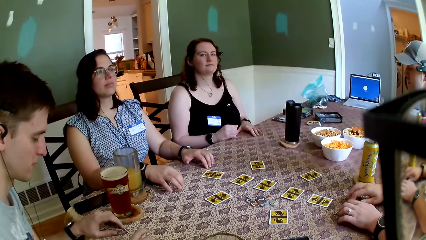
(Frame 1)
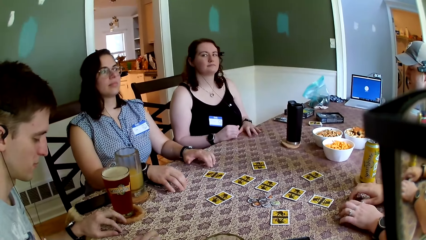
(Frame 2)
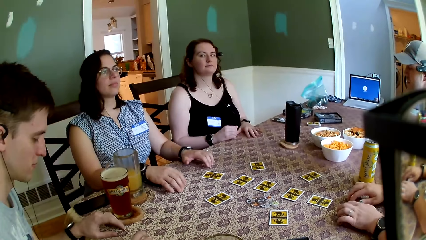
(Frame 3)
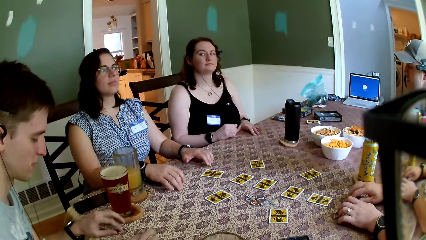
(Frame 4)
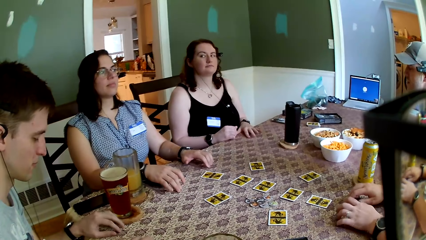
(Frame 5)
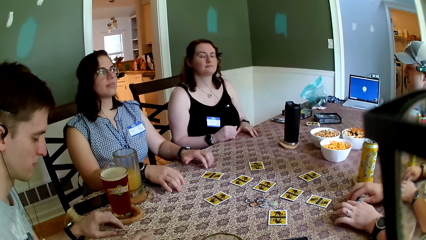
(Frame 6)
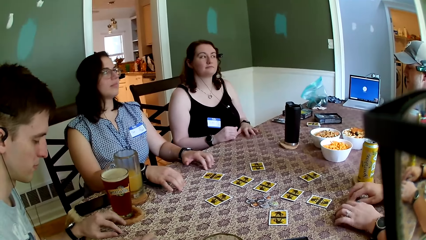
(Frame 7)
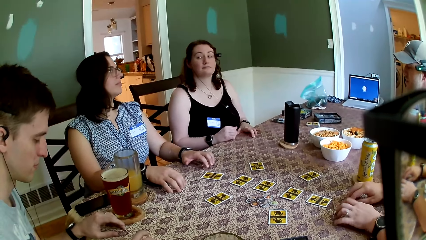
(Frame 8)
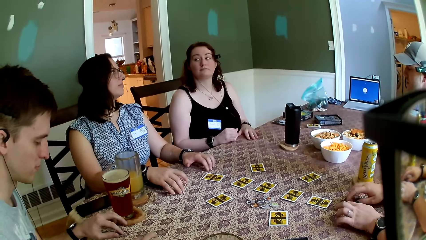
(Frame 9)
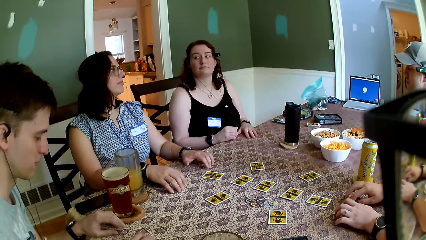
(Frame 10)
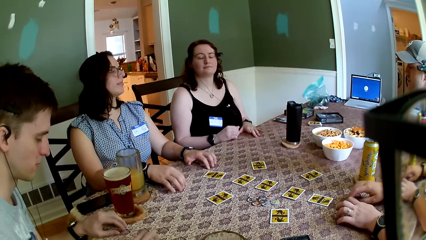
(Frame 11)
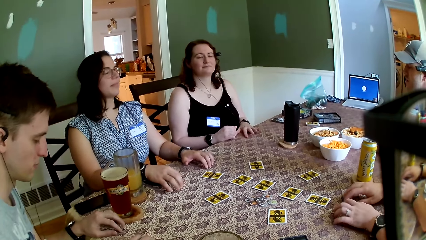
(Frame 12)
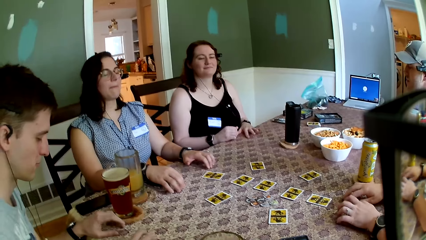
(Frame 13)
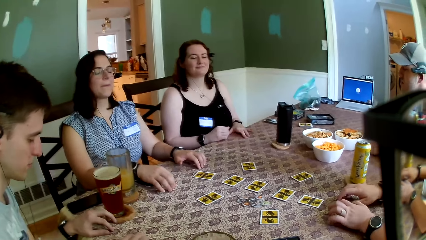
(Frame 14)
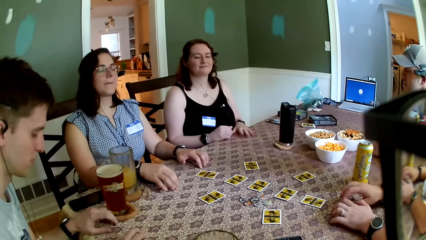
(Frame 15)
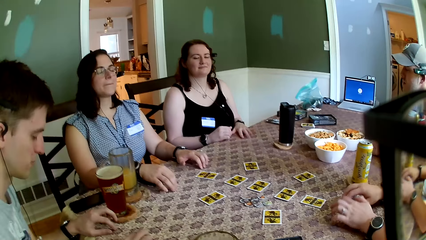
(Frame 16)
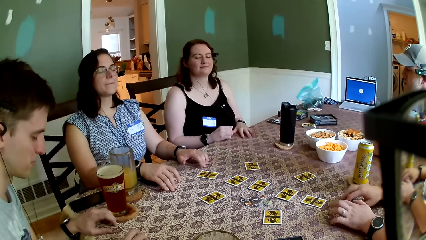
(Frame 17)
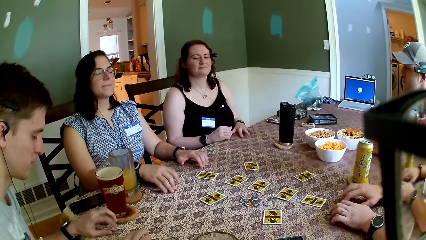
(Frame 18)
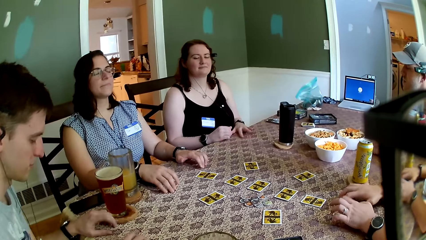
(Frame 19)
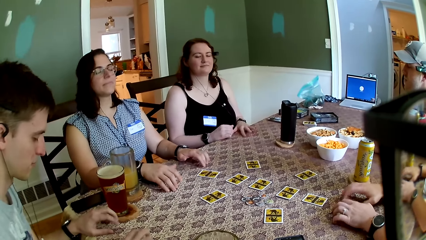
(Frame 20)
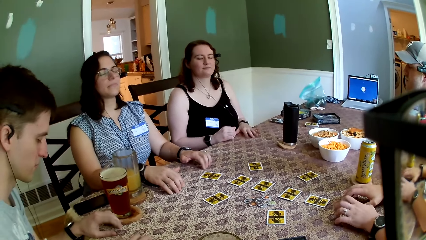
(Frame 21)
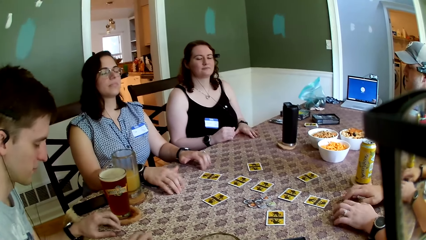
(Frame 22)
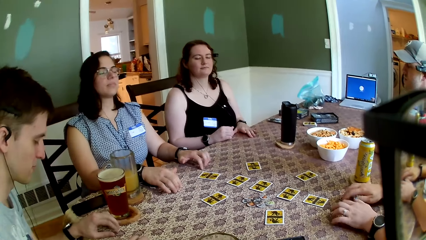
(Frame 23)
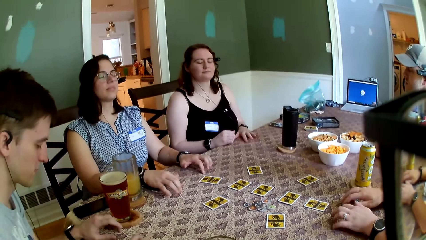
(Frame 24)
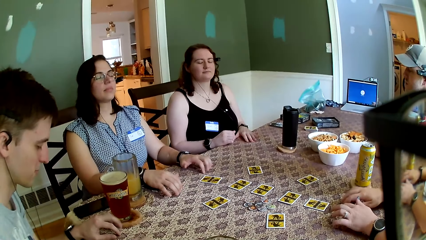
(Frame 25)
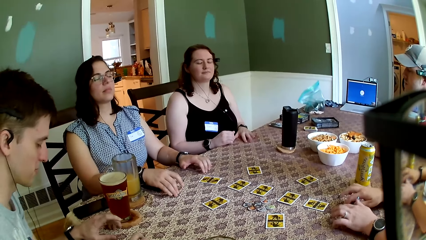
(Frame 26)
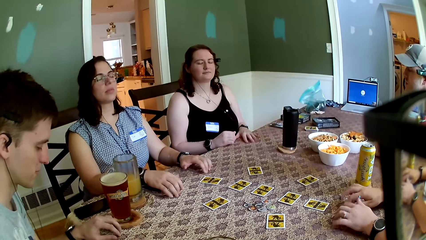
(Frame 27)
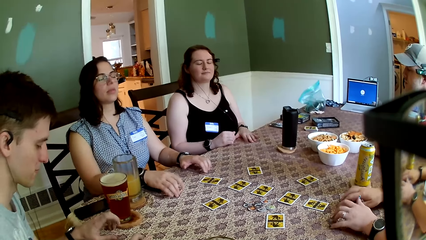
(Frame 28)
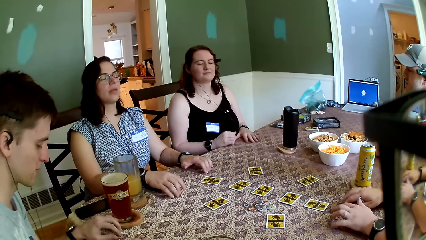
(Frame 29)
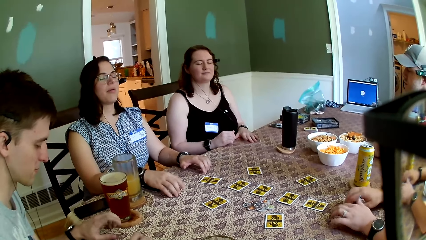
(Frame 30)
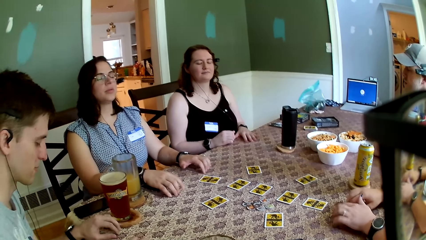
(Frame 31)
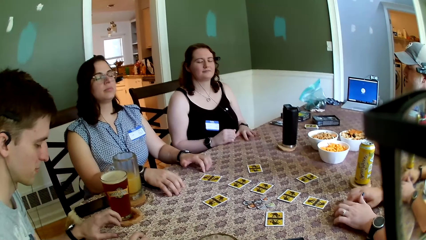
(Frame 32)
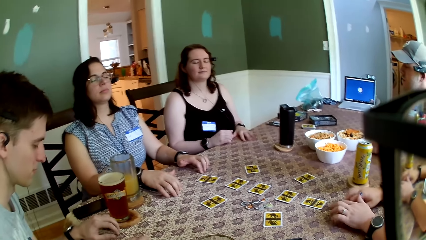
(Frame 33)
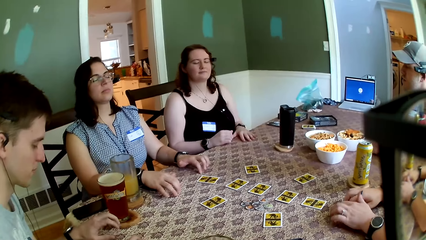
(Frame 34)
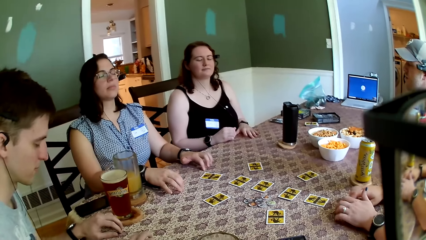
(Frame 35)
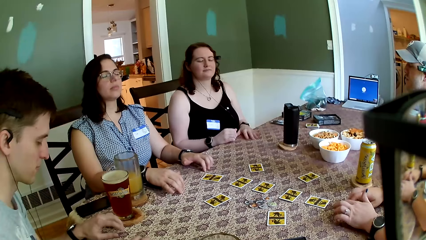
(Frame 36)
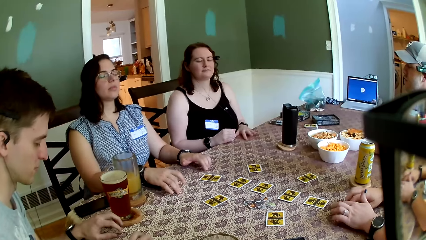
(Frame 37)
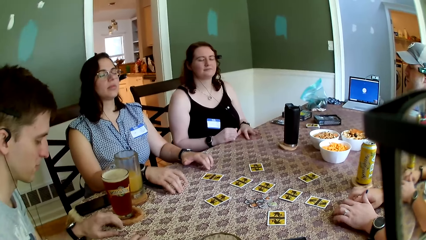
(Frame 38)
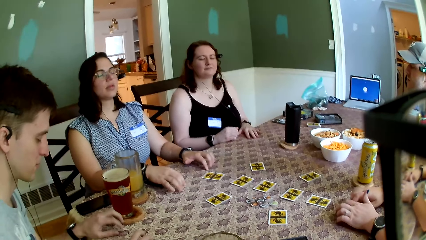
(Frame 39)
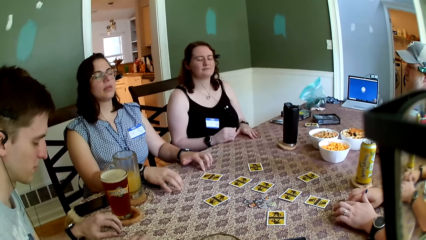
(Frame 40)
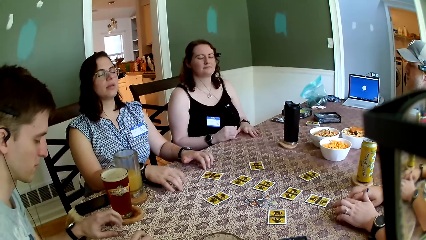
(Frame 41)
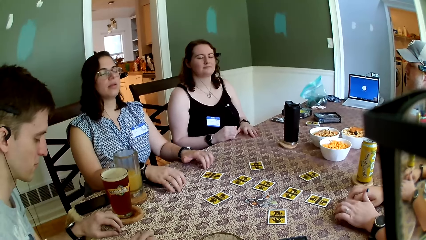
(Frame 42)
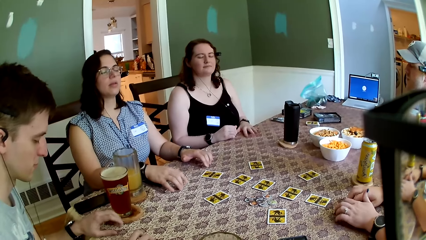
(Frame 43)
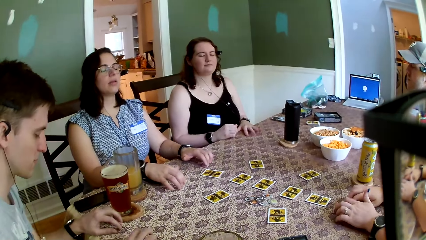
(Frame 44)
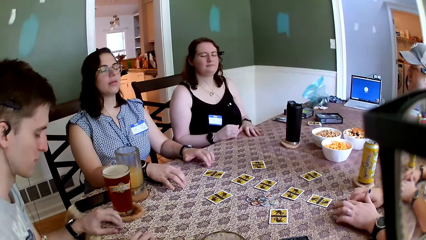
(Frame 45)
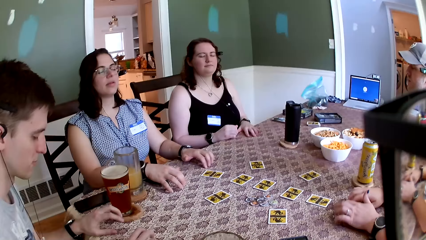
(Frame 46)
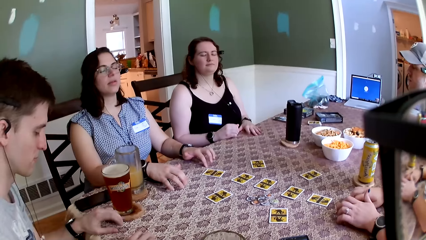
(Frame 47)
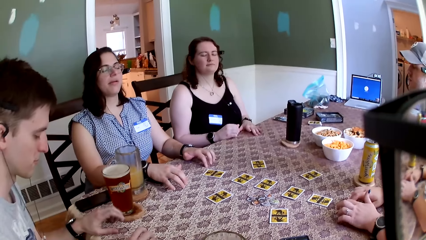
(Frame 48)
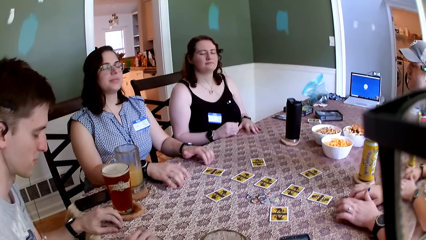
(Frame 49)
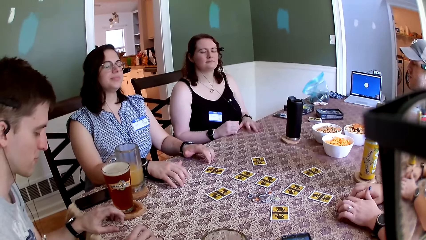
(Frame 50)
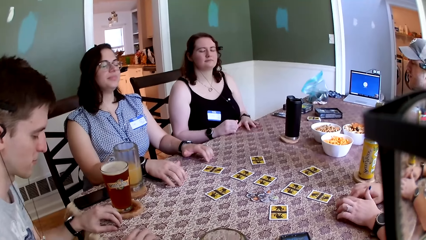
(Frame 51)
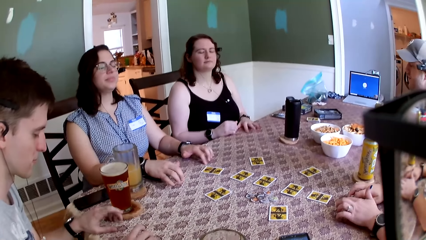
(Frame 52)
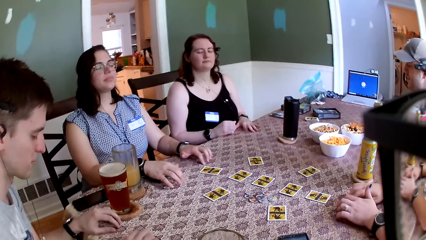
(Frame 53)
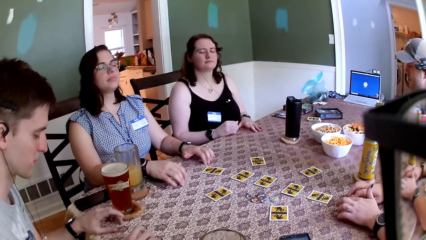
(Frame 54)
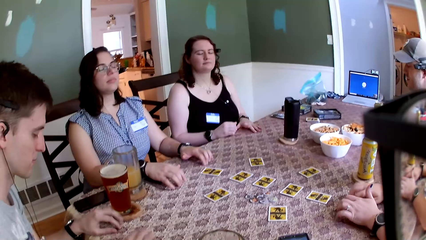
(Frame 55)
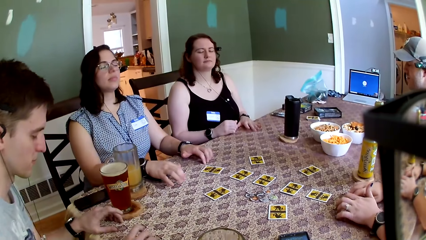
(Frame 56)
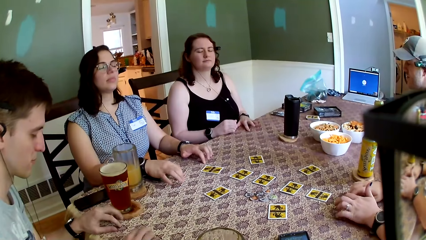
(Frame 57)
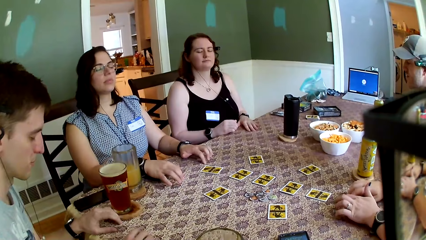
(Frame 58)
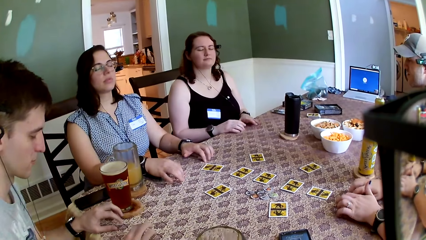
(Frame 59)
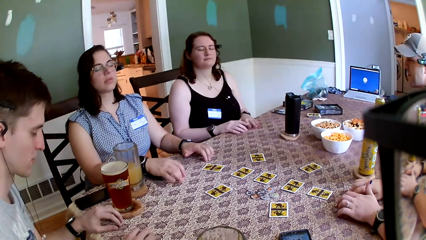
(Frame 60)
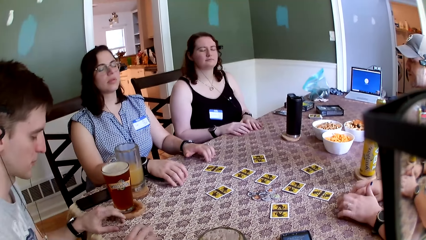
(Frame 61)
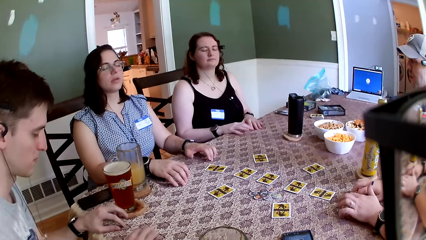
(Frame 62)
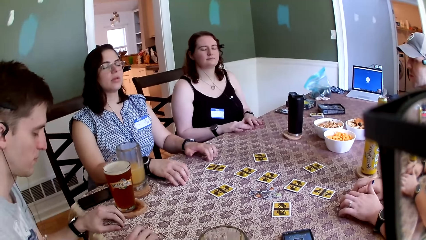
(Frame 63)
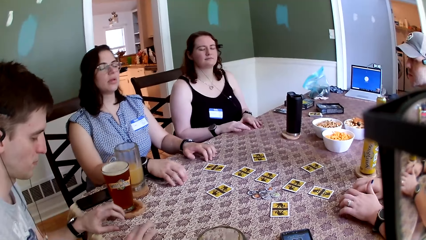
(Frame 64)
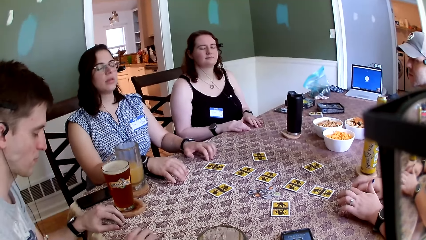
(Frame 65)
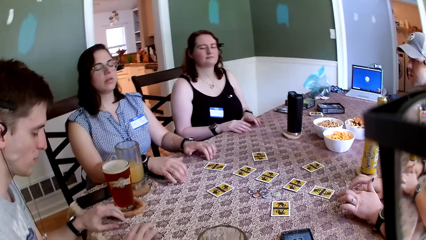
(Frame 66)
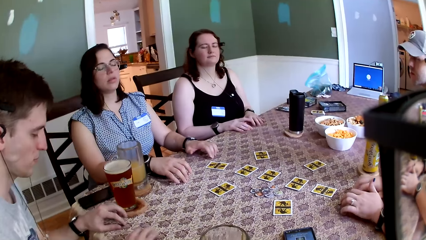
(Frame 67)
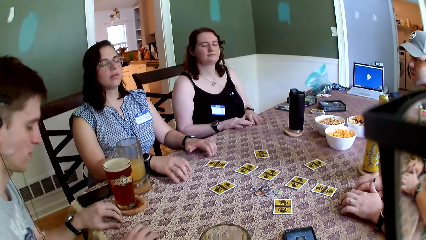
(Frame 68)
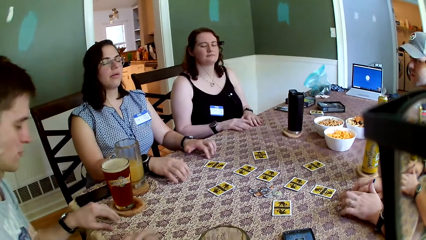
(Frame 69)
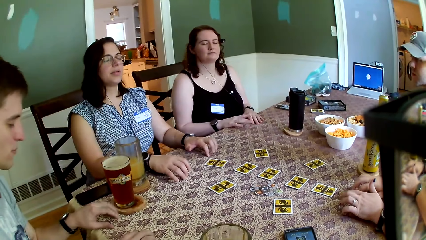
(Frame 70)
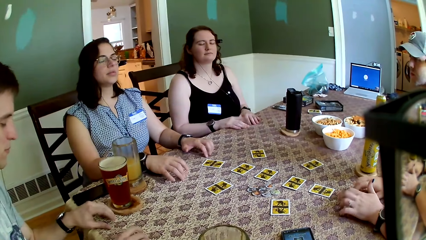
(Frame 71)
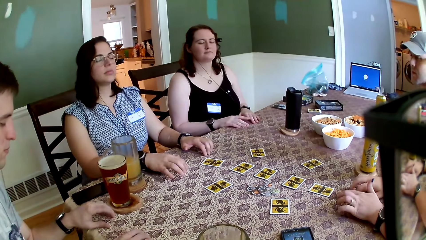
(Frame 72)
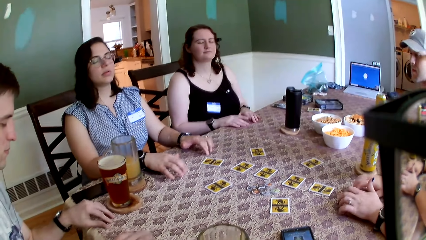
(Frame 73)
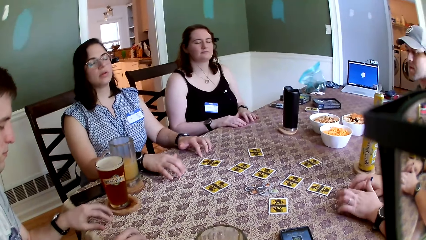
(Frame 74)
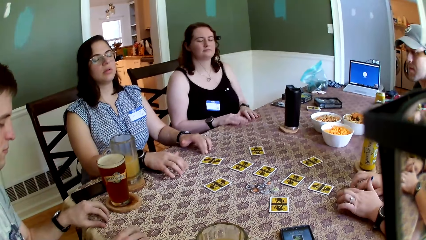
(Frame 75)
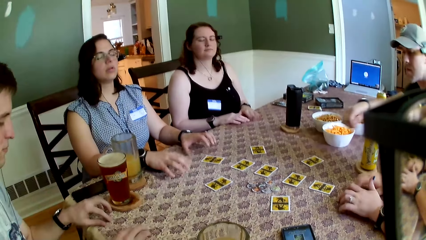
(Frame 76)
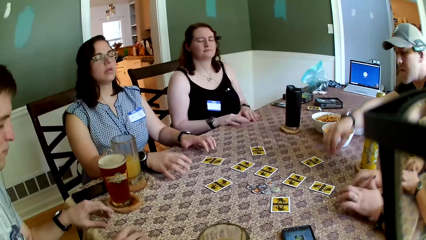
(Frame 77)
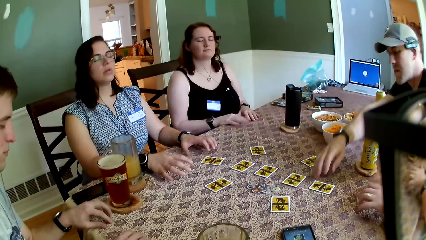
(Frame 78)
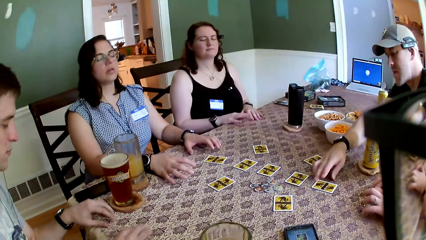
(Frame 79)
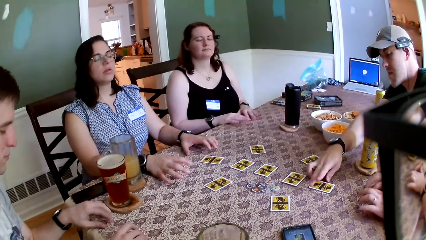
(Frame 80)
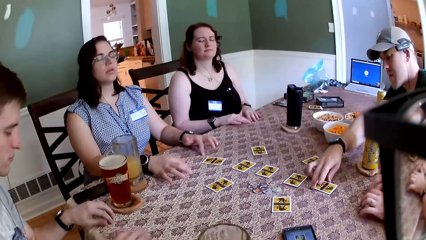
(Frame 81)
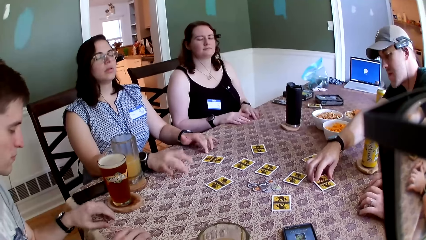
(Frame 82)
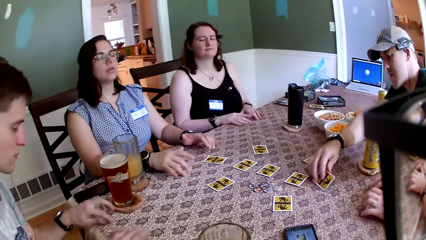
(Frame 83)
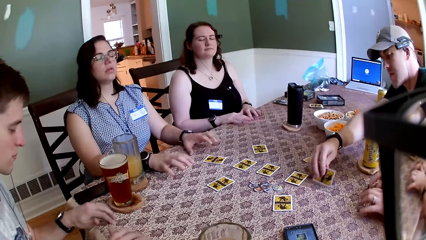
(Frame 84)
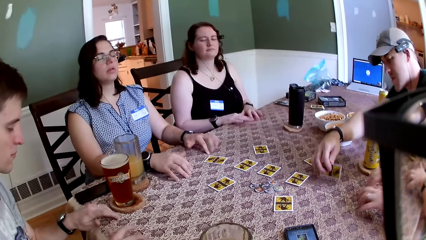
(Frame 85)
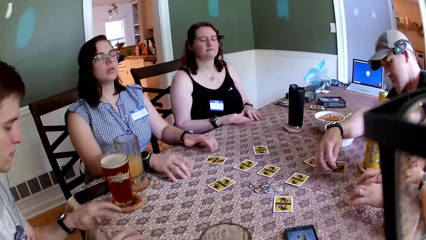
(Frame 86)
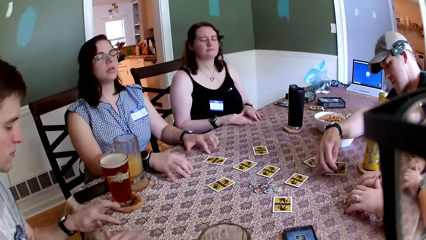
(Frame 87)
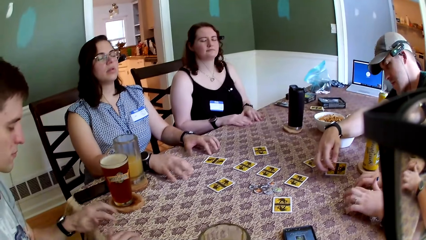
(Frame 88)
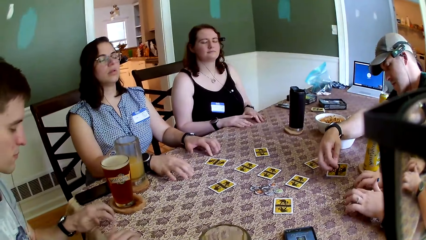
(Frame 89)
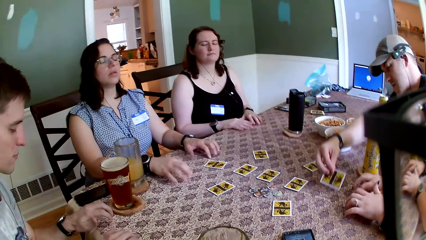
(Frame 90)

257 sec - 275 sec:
The camera wearer looks at the table. A man lifts a card with his right hand. The camera wearer looks at the table.
